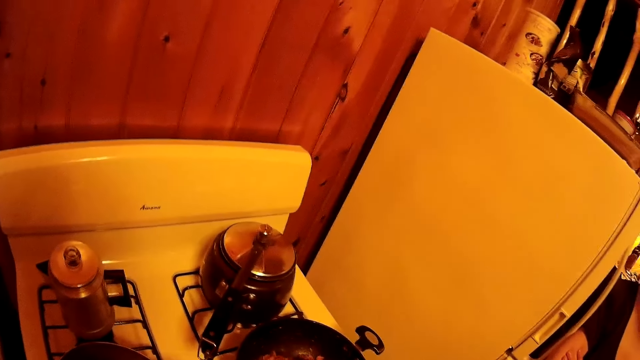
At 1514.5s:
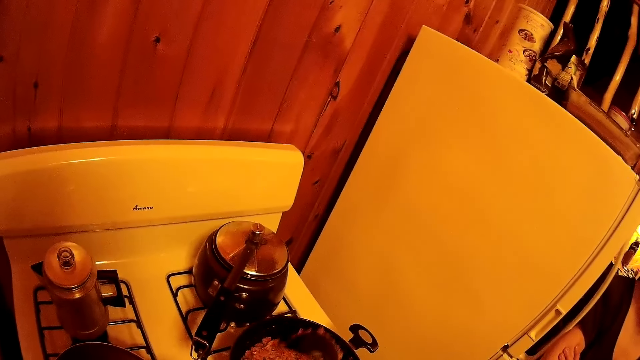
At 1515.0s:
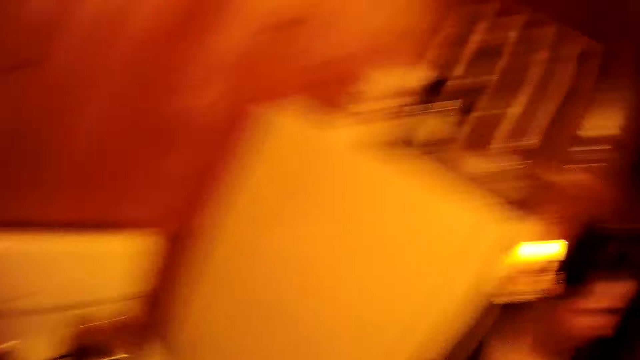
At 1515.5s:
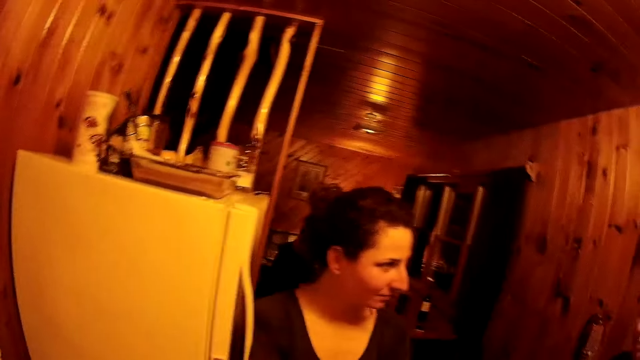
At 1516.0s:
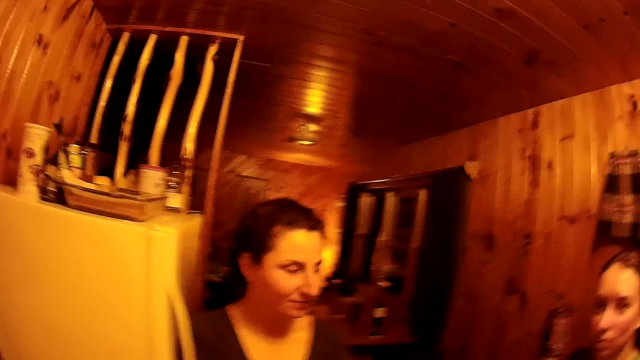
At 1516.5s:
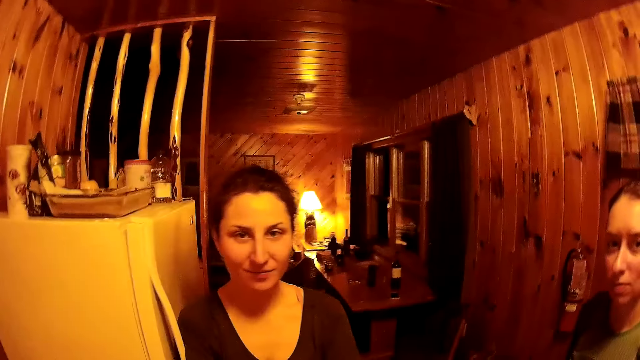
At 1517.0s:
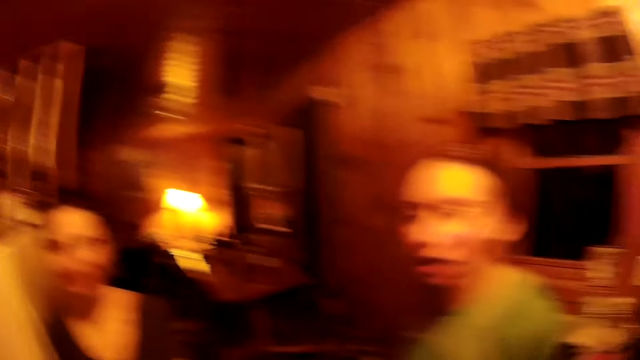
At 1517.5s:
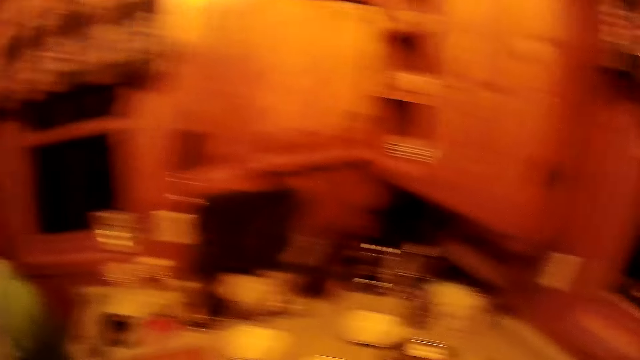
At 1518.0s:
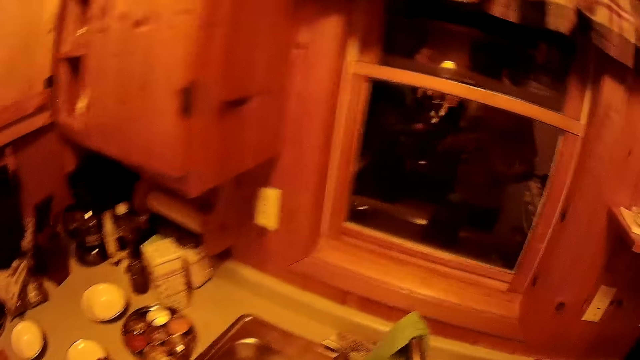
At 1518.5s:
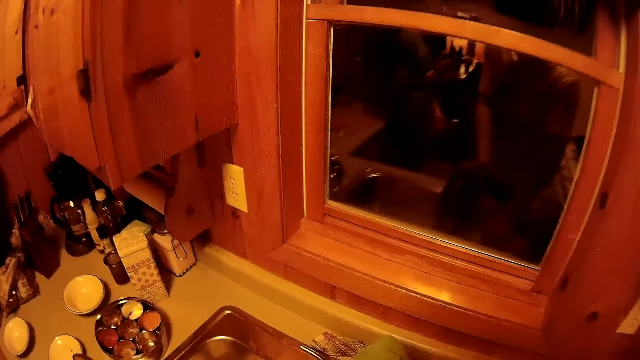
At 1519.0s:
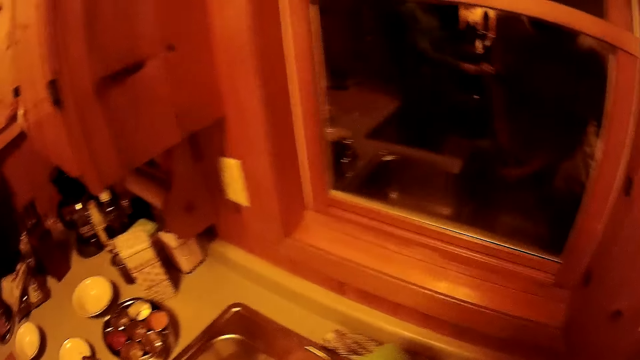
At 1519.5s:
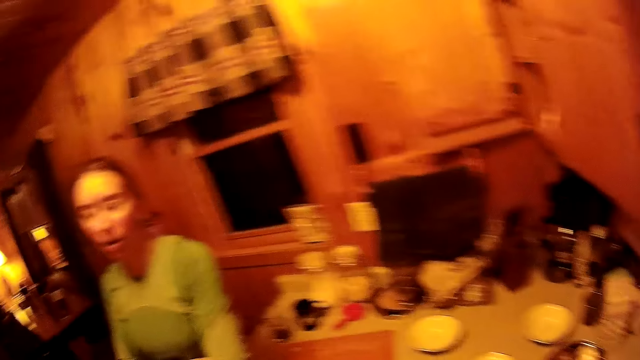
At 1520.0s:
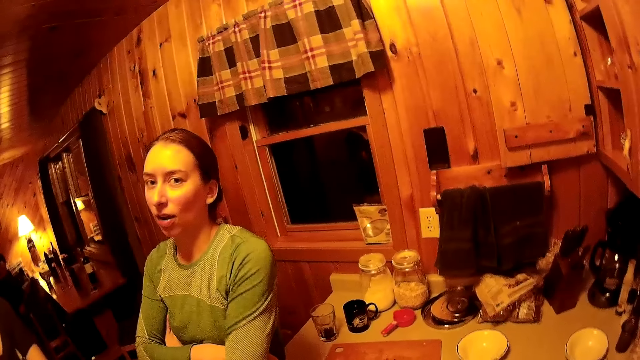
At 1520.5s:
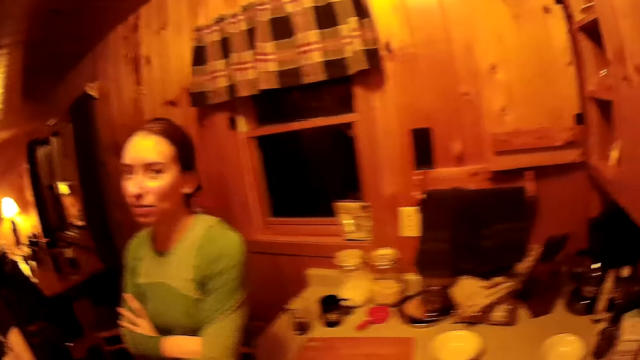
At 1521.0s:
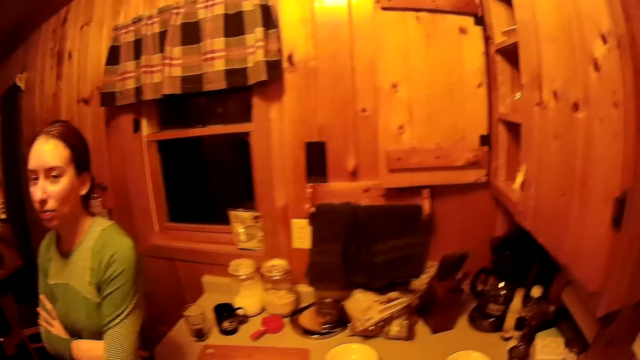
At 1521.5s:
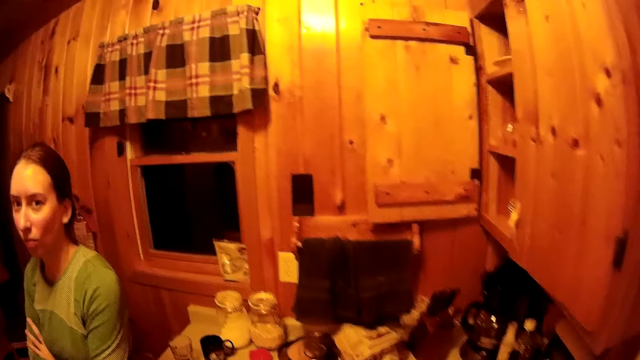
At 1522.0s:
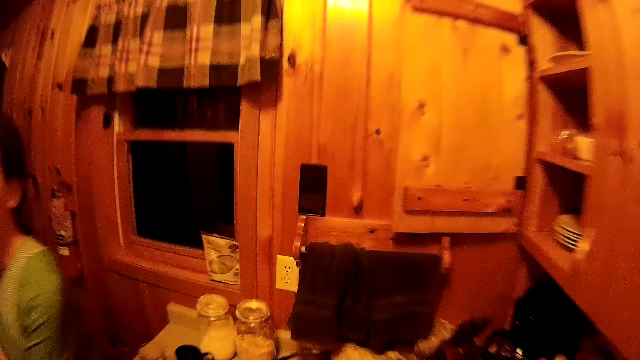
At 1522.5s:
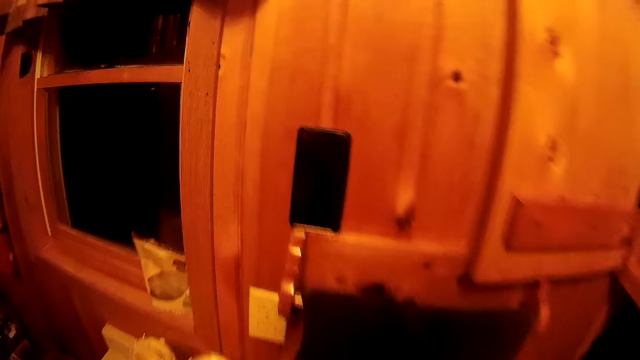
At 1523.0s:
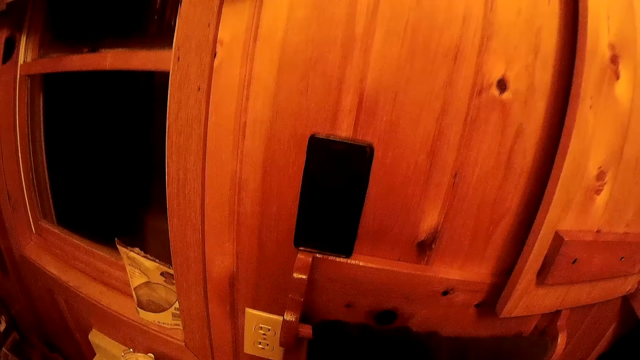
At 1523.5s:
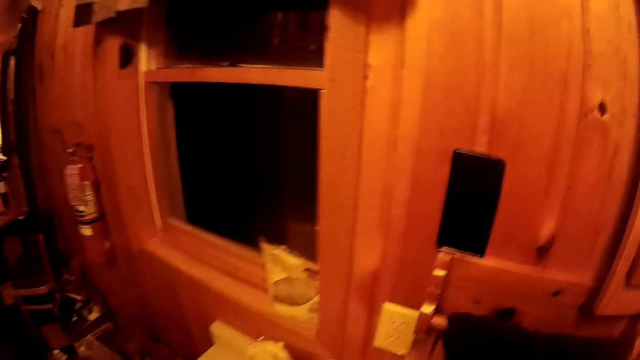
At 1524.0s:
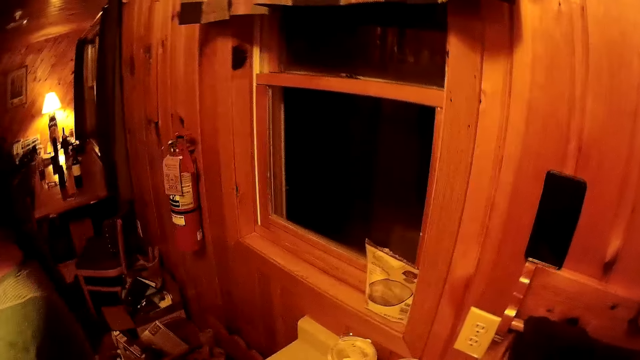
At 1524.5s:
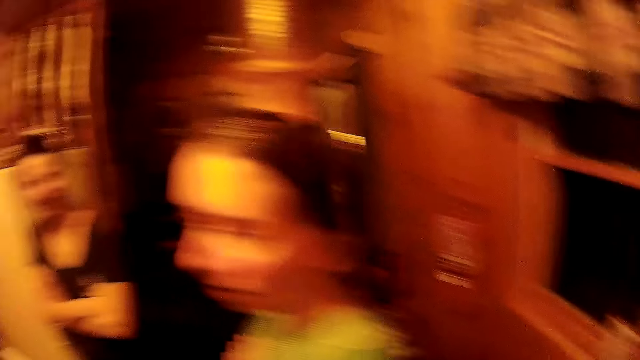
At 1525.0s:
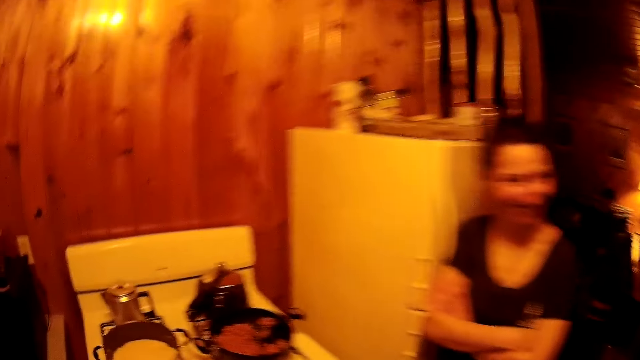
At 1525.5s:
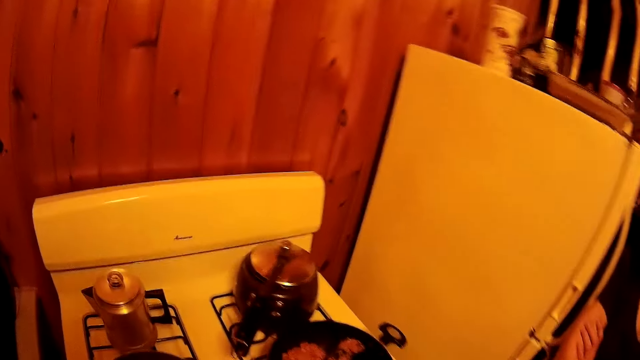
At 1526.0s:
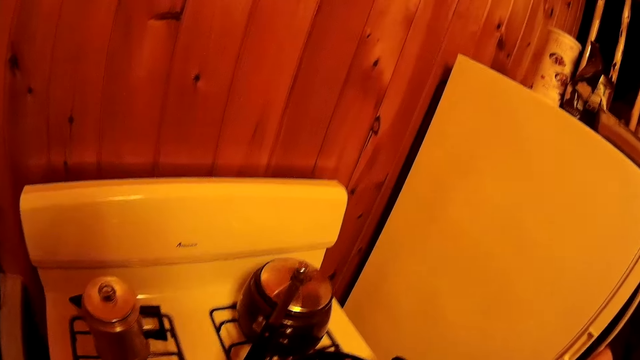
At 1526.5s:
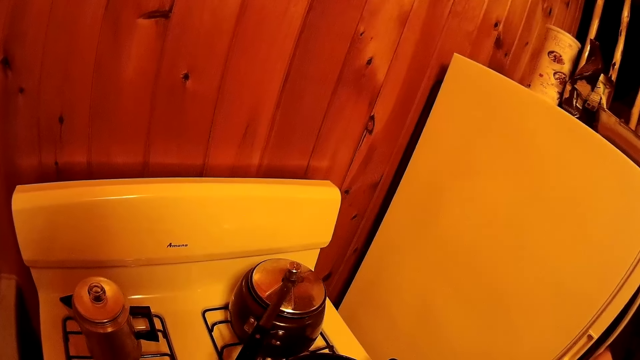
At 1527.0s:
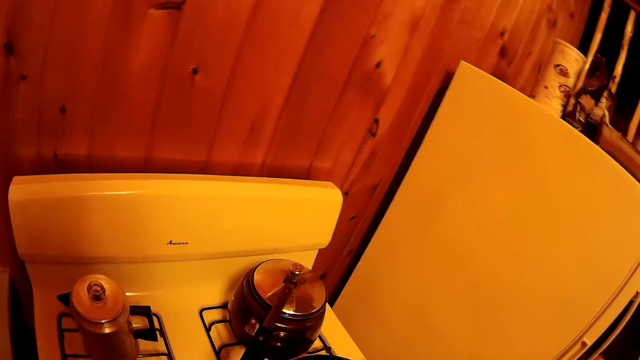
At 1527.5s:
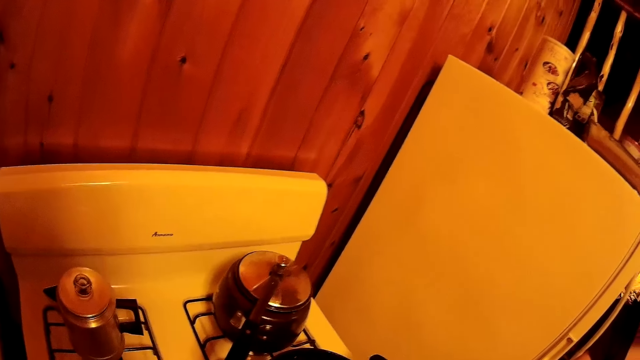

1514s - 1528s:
The camera wearer walks around the room. They look at a woman. They move beside another woman. They touch the sink. They look at the other woman. The other woman converses with the camera wearer. The camera wearer moves beside the kitchen worktop. They wipe the hands on the towel. They turn to the cooker. They stir the stew.

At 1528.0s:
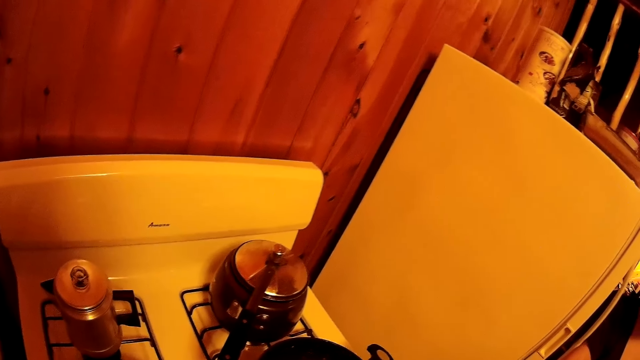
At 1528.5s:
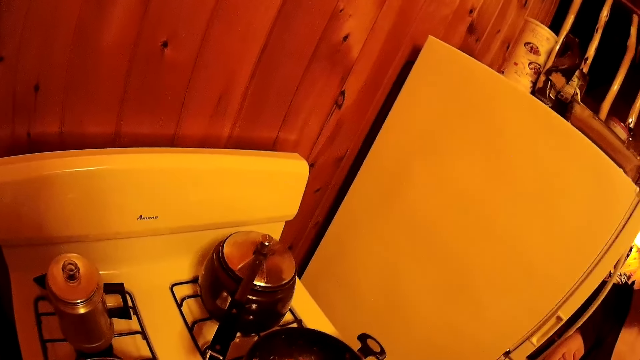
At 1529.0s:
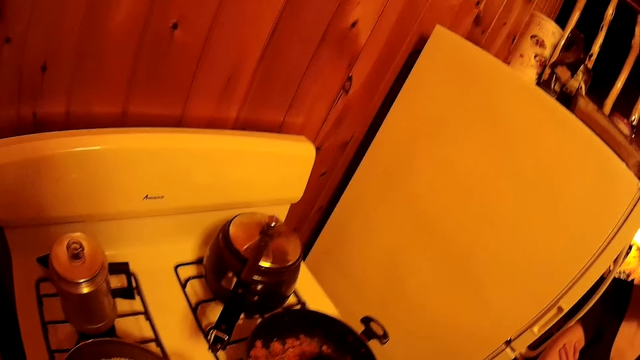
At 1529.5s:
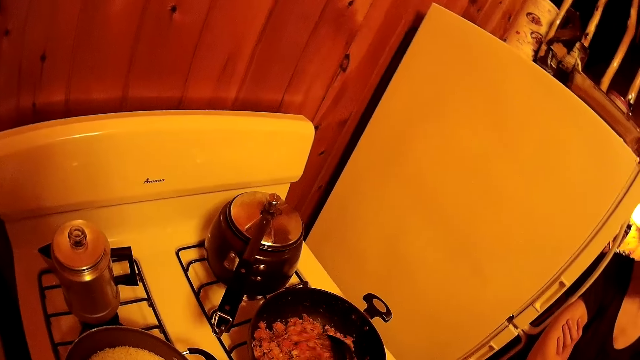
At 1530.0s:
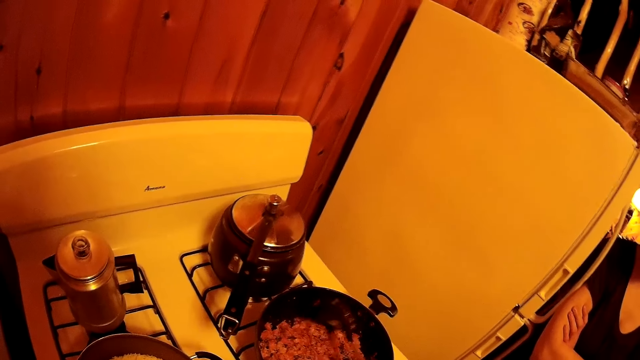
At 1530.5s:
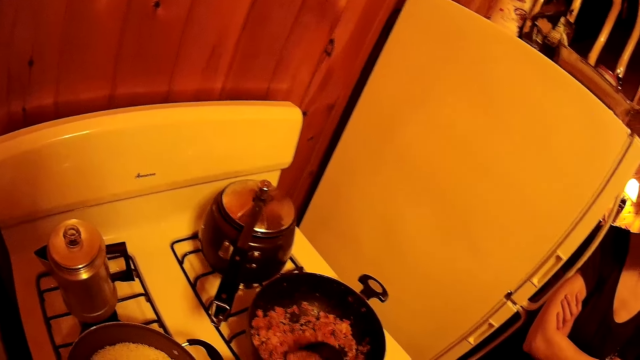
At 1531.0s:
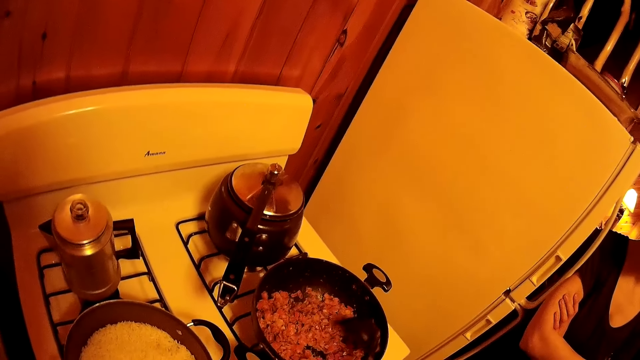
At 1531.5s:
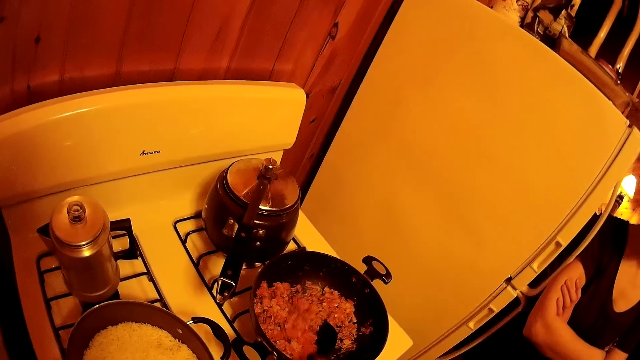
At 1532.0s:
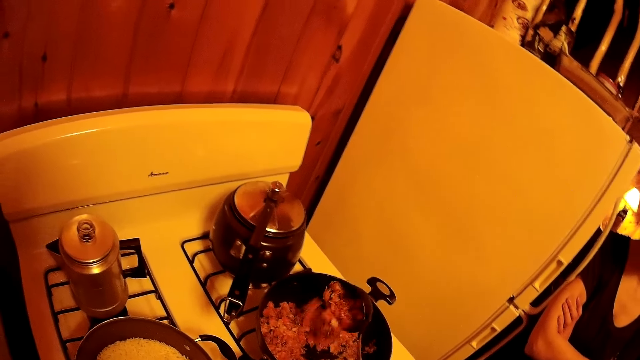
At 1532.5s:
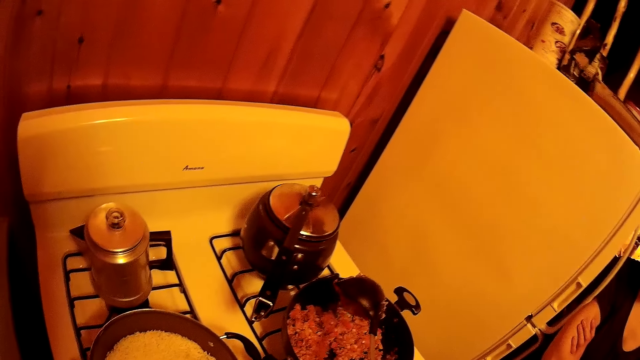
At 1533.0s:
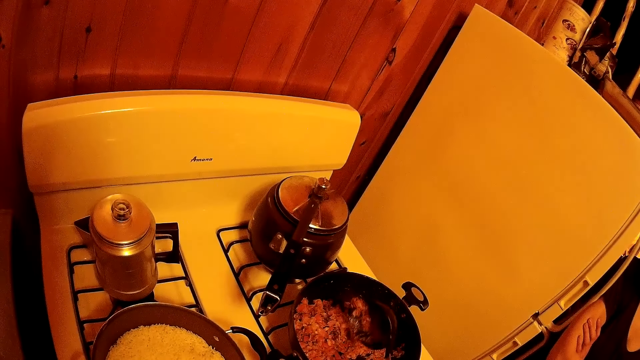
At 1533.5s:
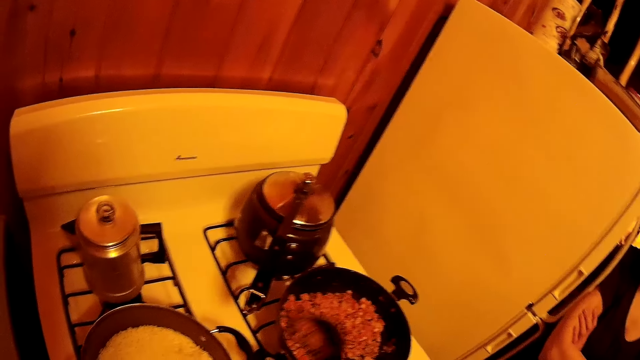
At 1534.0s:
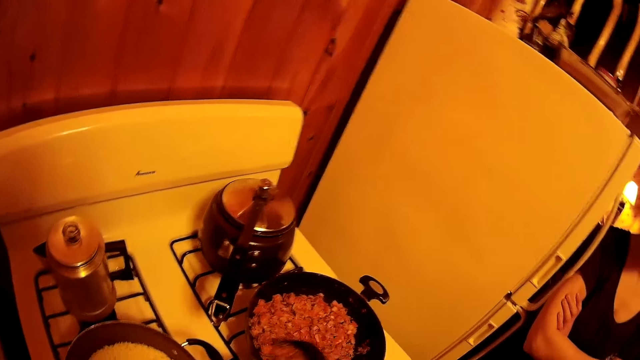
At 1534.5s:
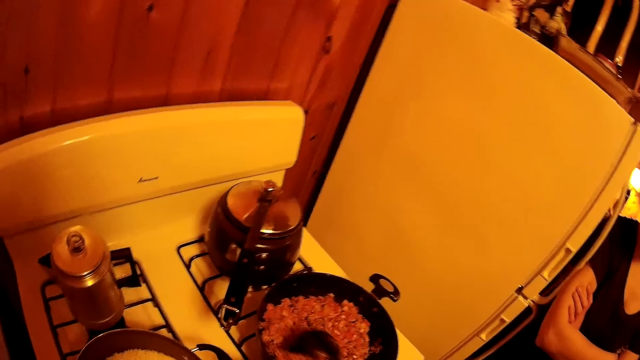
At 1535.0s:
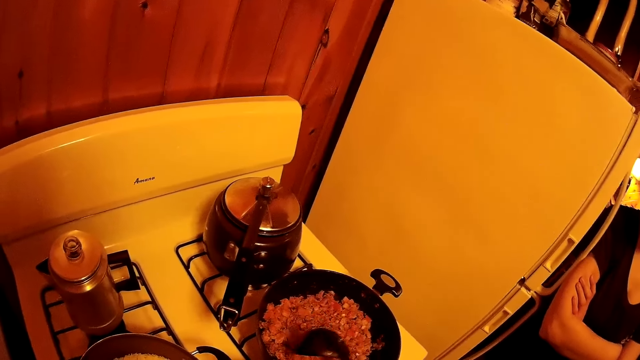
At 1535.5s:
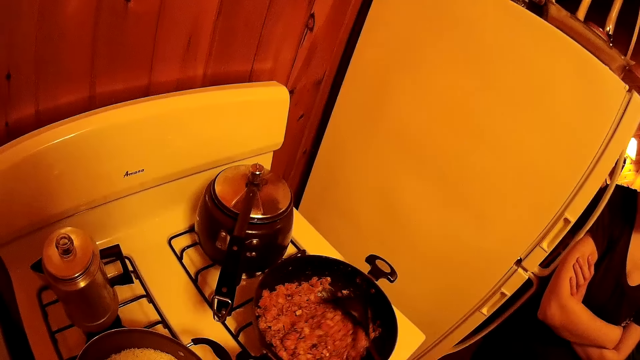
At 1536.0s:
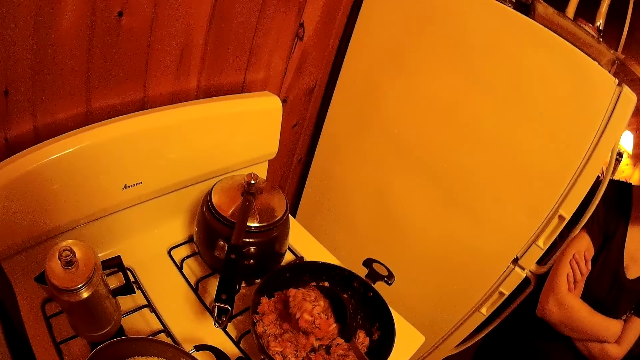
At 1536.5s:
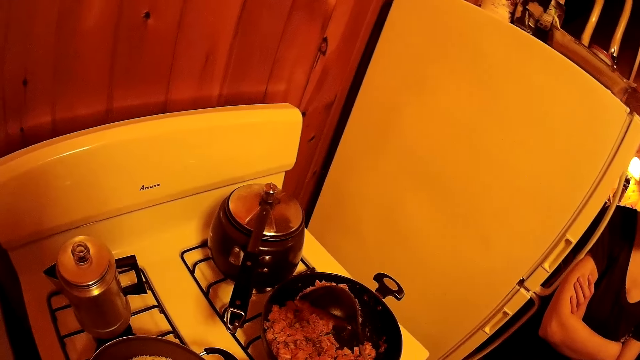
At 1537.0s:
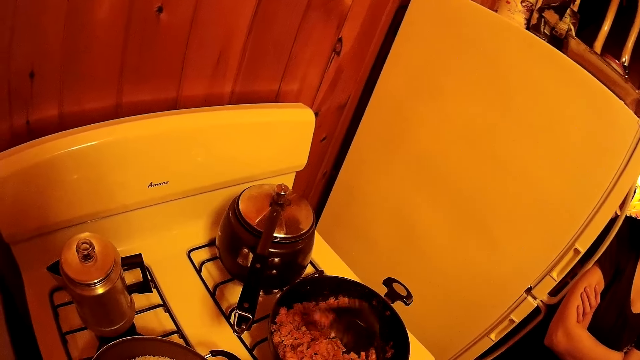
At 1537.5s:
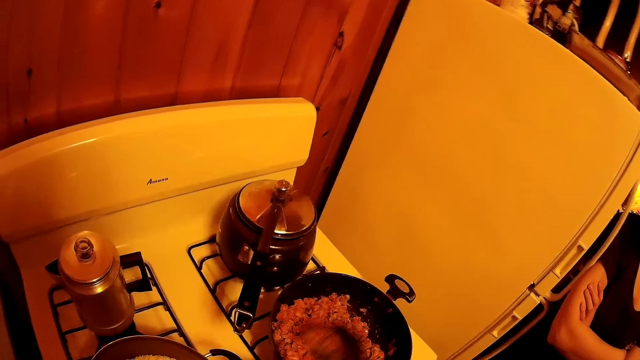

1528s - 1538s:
The camera wearer stirs the ingredients. They scoop the stew. They pour the stew in the cooking pan. They span over the stew. They scoop the stew. They pour the stew in the cooking pan. They span over the stew.
